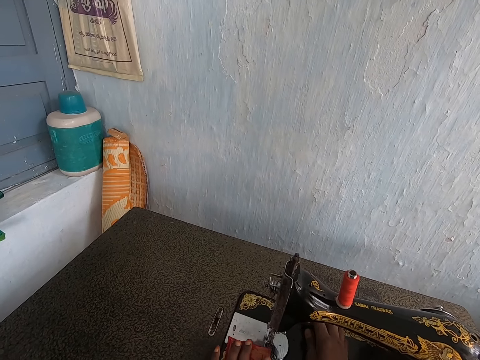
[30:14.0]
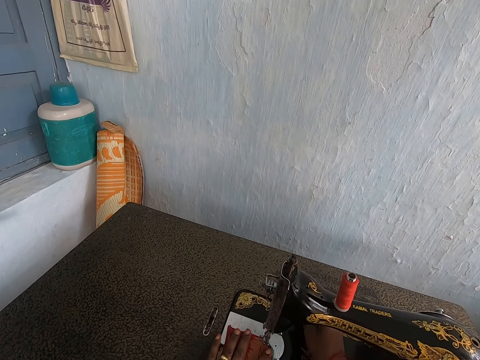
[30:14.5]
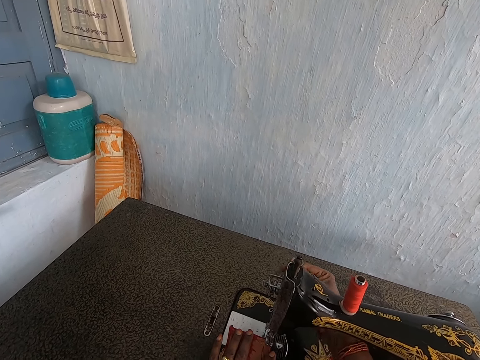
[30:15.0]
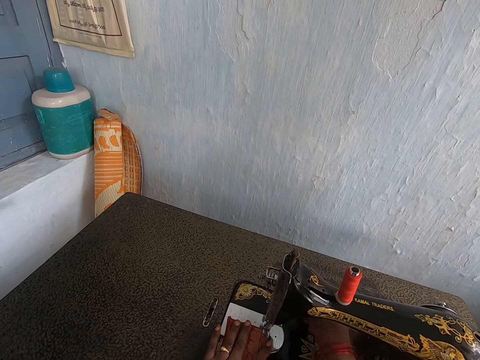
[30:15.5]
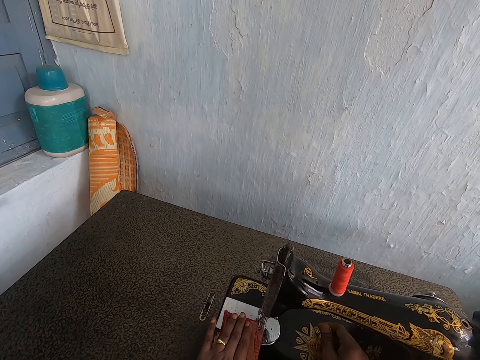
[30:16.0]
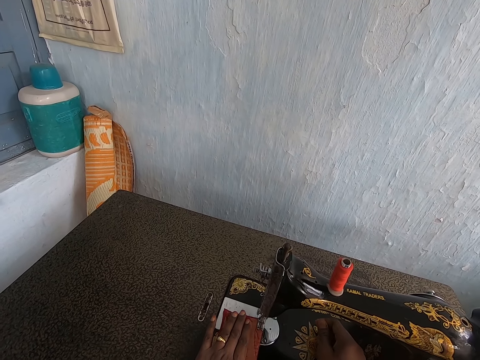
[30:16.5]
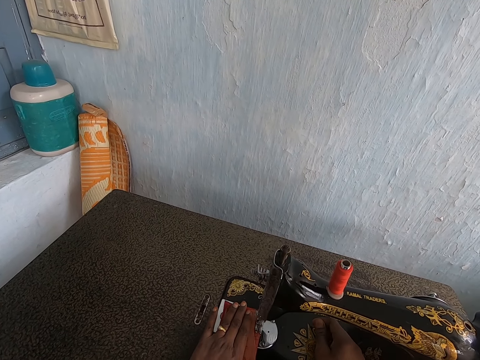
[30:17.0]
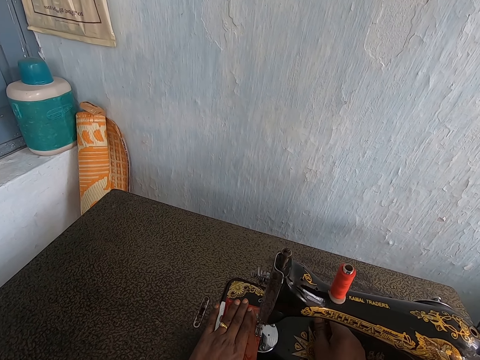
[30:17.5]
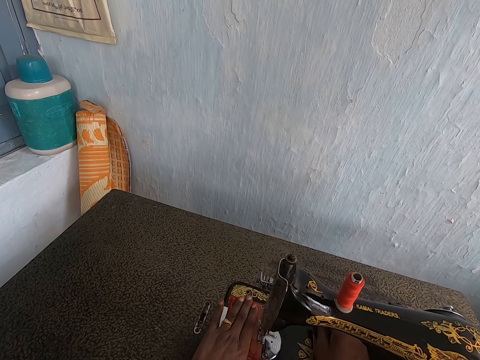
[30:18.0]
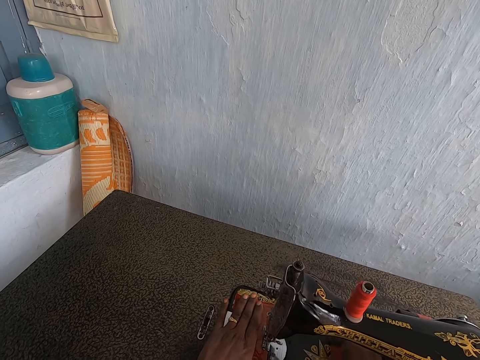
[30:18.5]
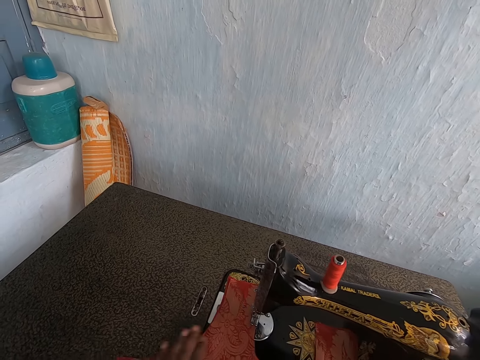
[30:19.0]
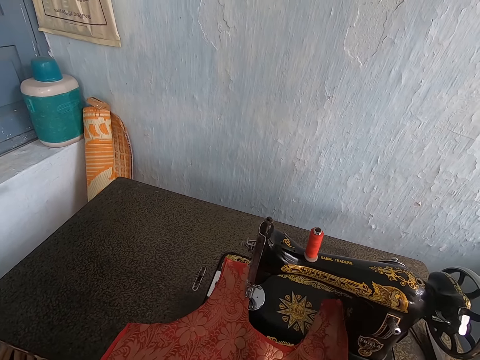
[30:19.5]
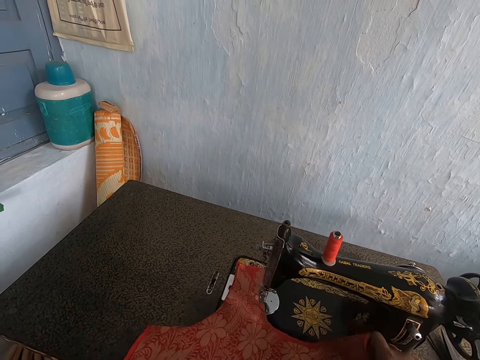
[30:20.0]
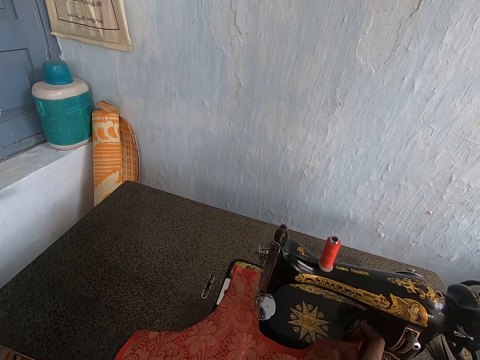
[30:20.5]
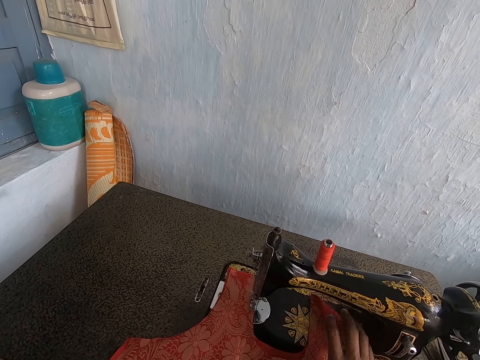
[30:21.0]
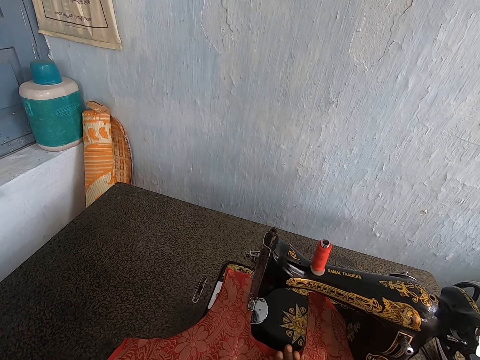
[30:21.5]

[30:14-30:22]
The camera wearer pulls down the machine foot lever with her right hand. She turns on the sewing machine. She sews the cloth with the sewing machine.

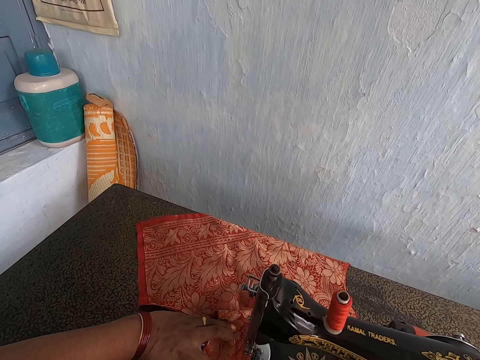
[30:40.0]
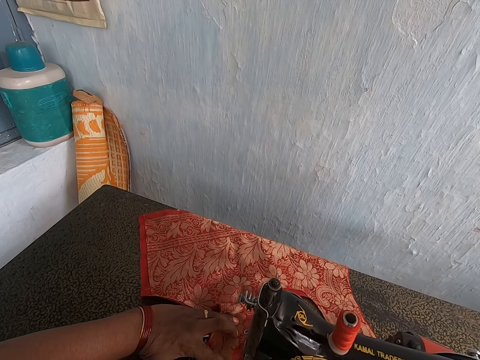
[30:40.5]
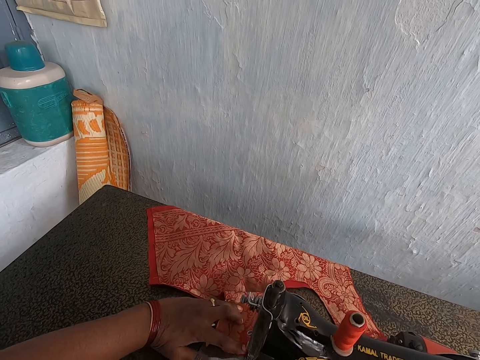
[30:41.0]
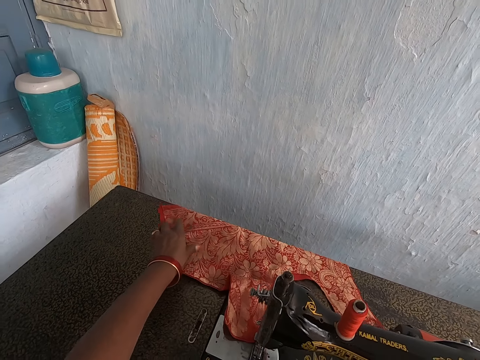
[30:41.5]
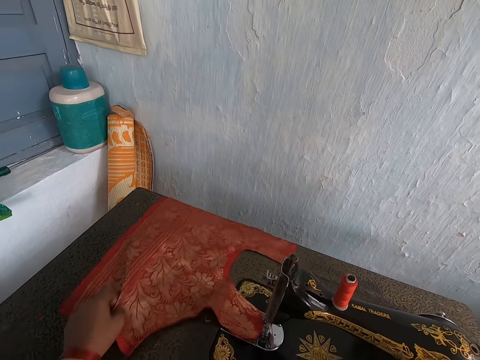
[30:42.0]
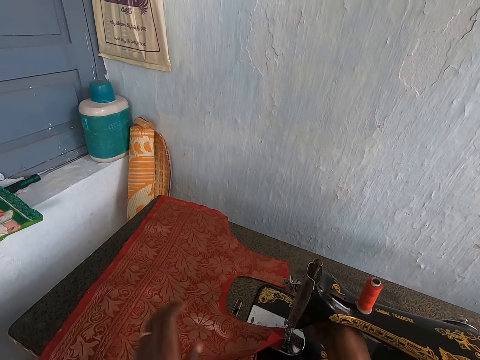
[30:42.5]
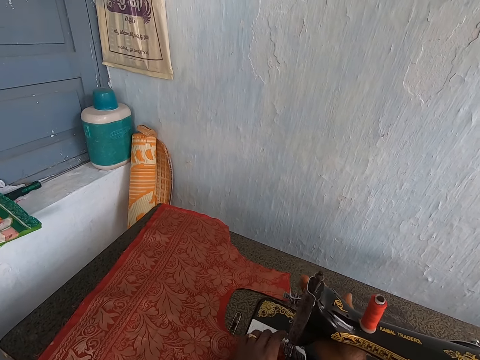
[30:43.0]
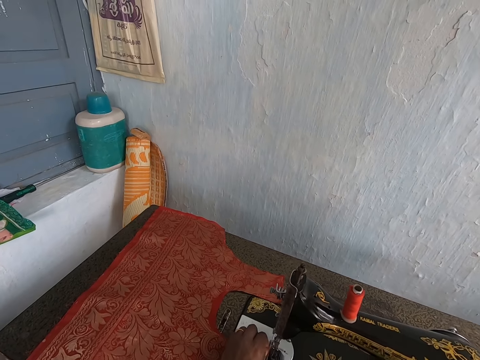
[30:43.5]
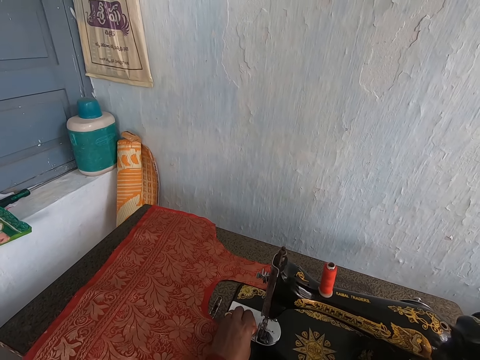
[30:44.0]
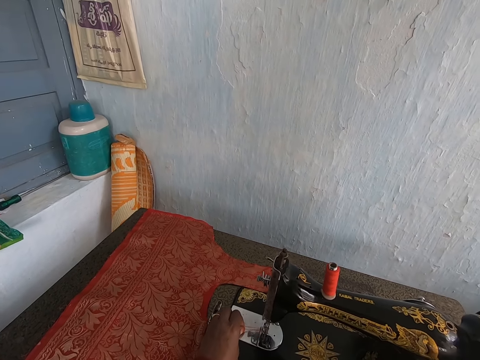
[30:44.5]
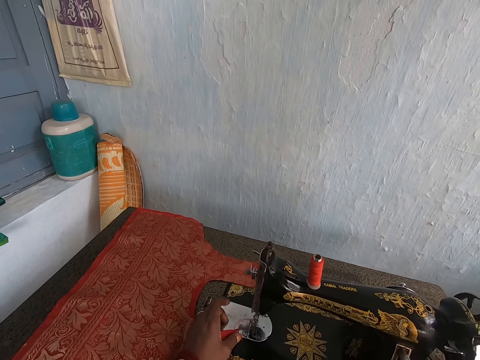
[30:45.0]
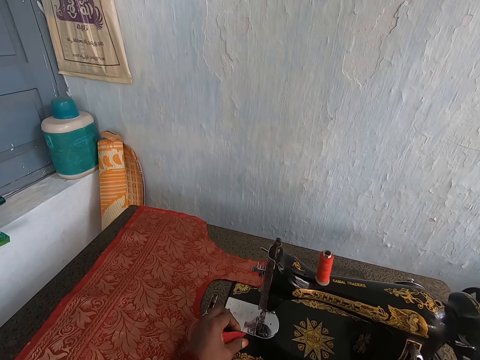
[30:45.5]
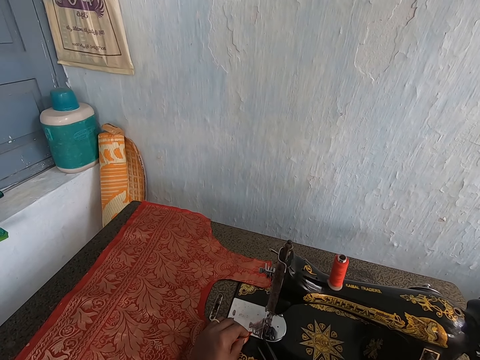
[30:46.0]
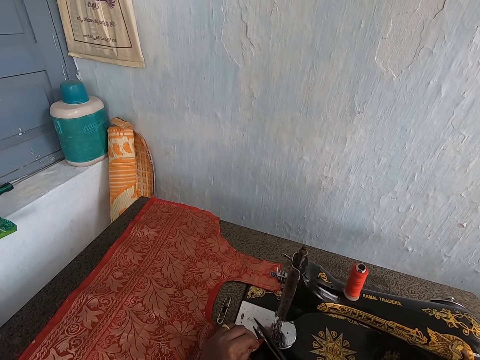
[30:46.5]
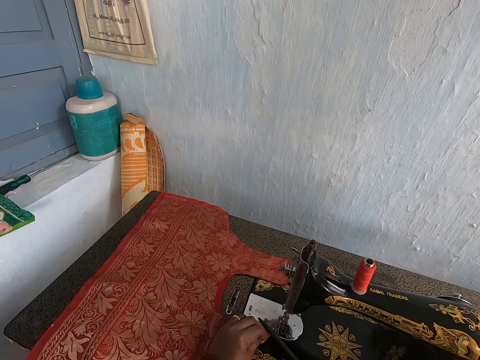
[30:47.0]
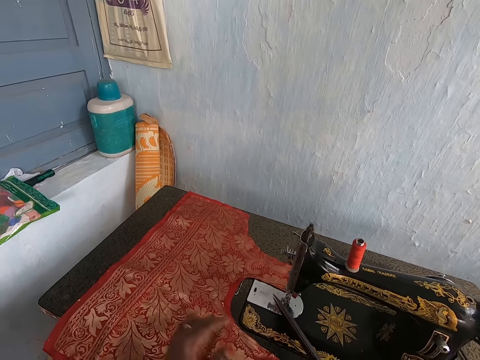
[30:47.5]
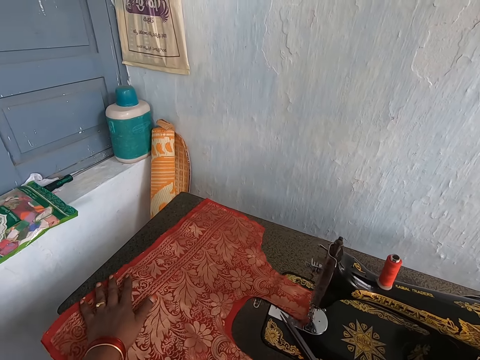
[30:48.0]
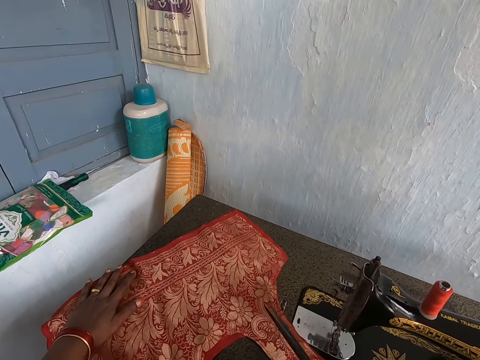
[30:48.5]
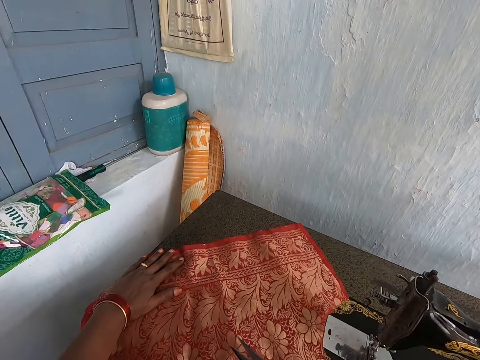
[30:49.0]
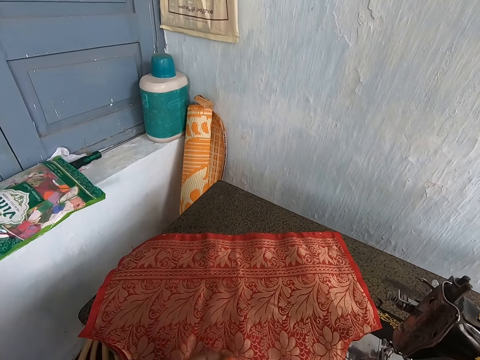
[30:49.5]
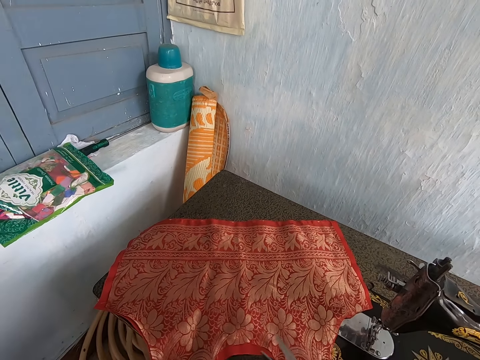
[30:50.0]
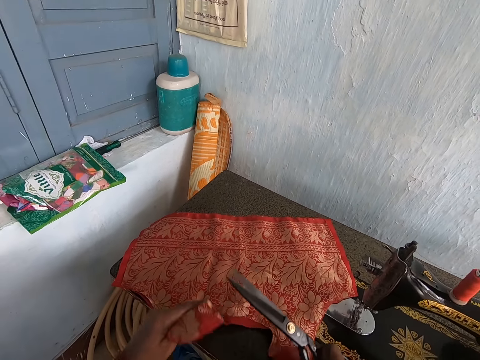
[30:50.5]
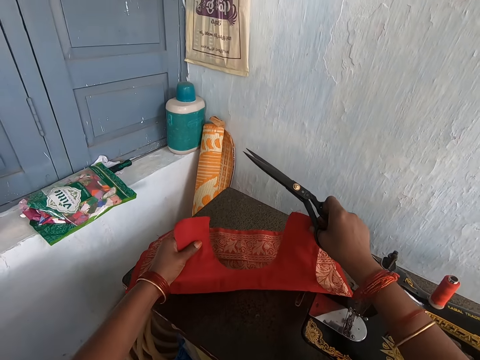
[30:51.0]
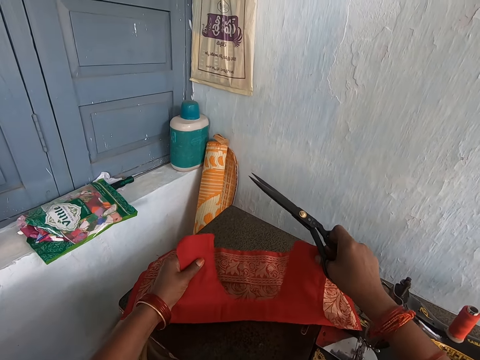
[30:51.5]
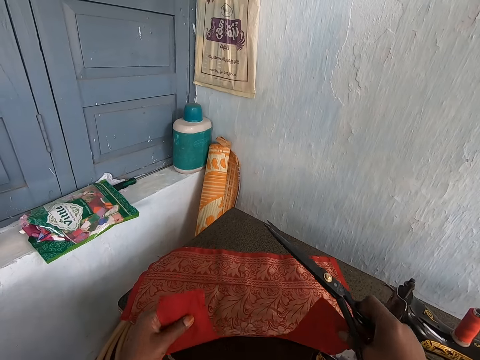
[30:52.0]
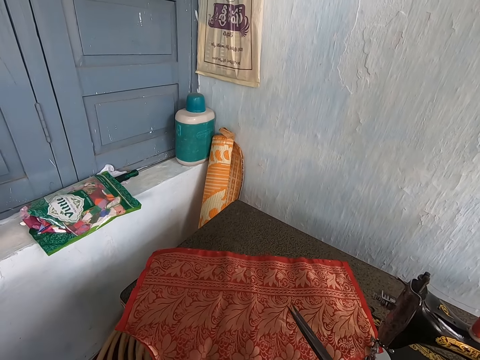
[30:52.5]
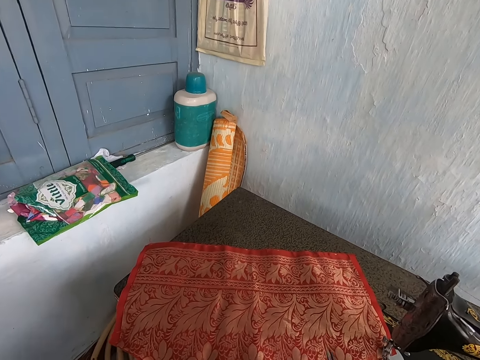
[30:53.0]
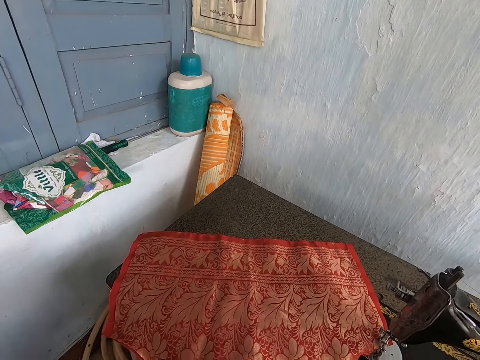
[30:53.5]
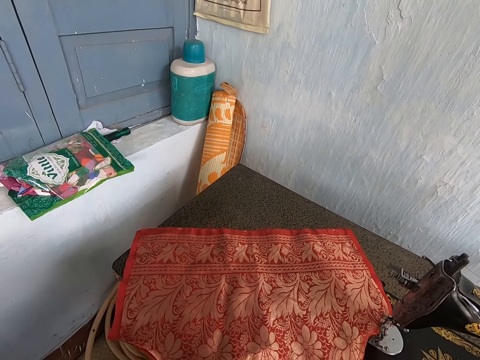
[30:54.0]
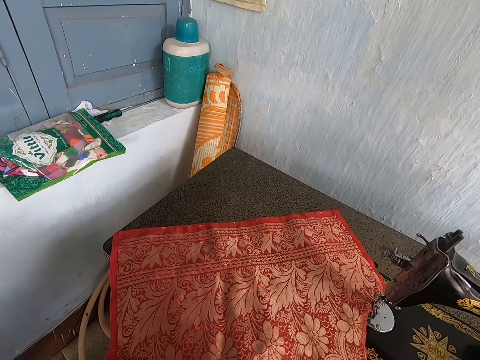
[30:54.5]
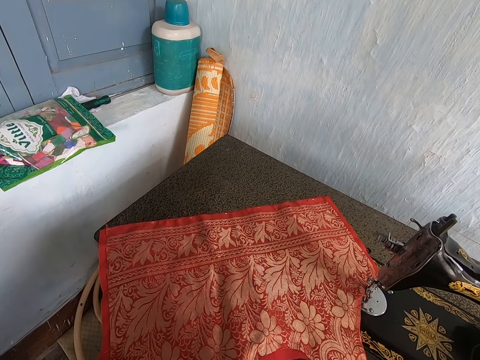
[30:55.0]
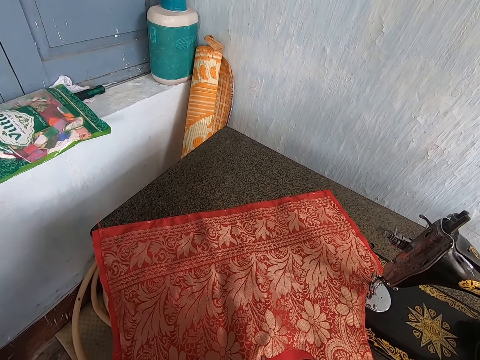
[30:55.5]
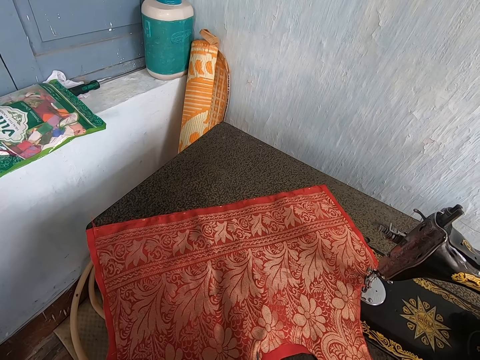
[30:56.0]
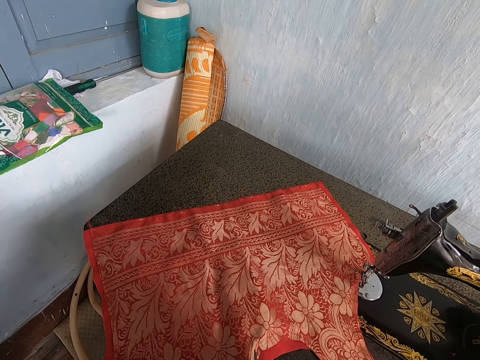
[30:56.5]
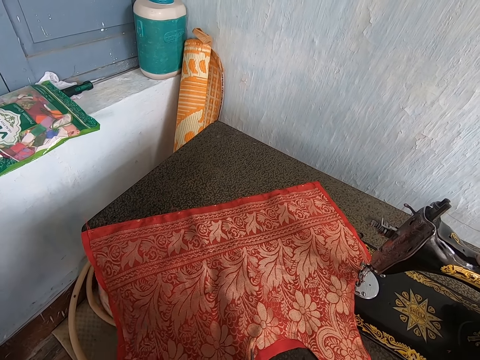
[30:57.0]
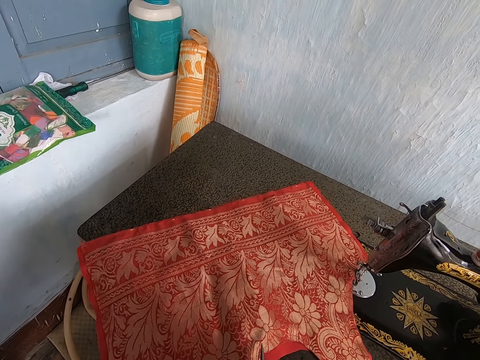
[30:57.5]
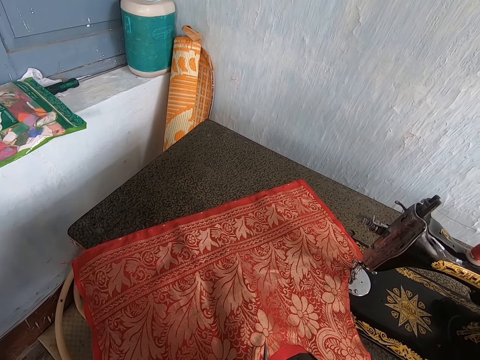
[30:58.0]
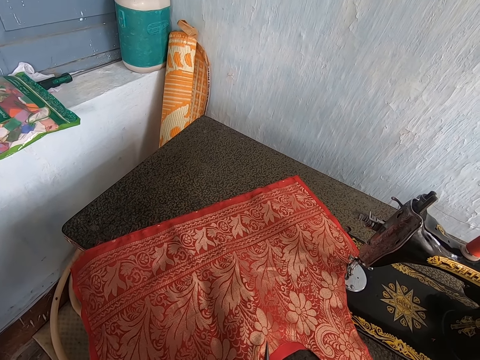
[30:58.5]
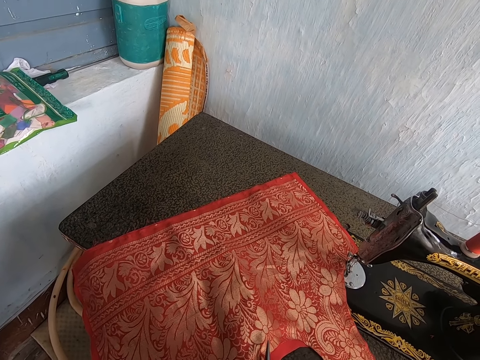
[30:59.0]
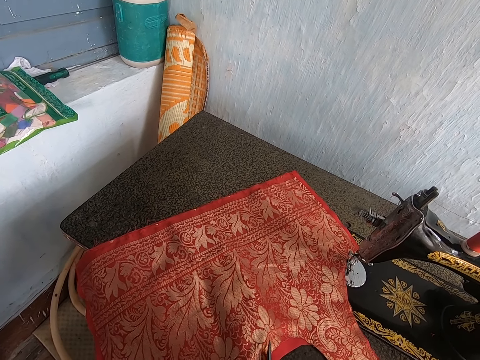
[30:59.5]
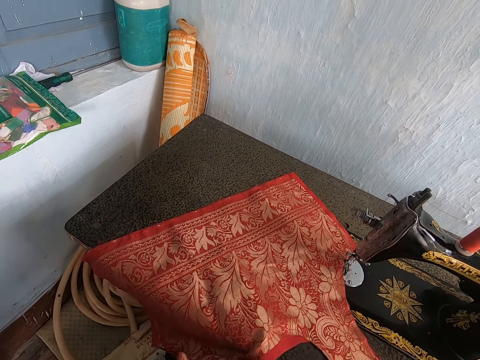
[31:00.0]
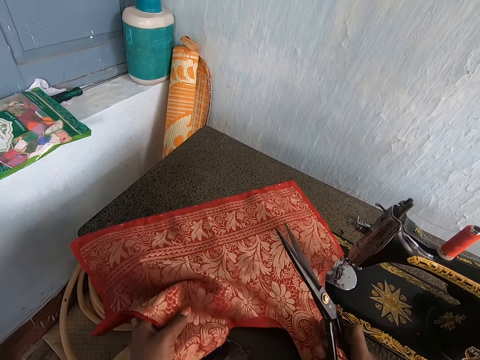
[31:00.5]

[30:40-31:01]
The camera wearer pulls the fabric on the sewing machine. She raises the machine foot lever with her right hand. She picks up the pair of scissors from the machine with her right hand. She cuts off the thread from the cloth with the pair of scissors in her right hand. She cuts the fabric with the scissors.
